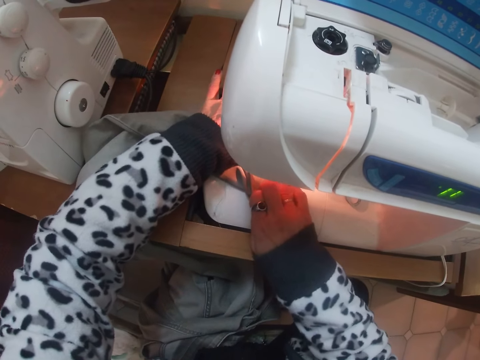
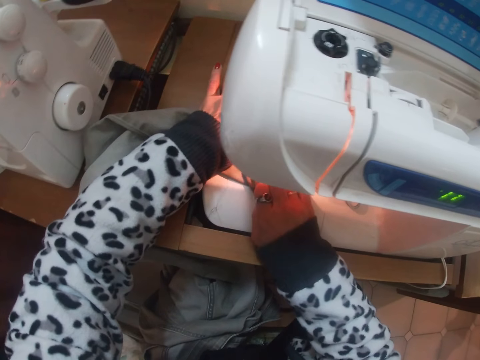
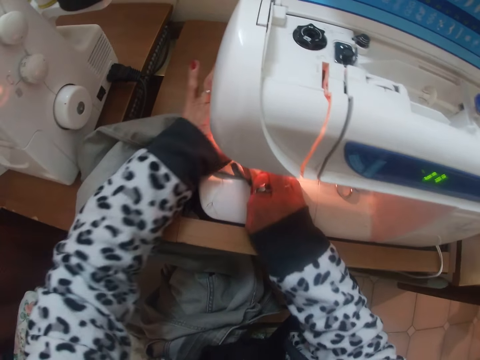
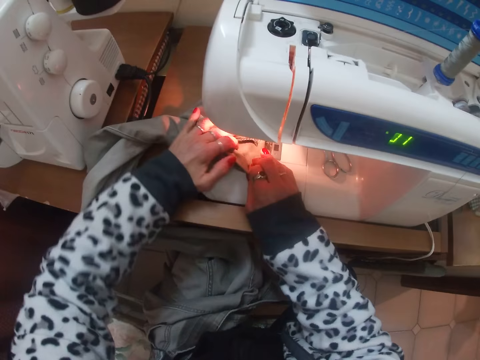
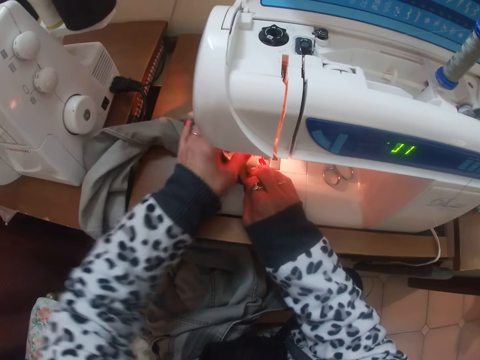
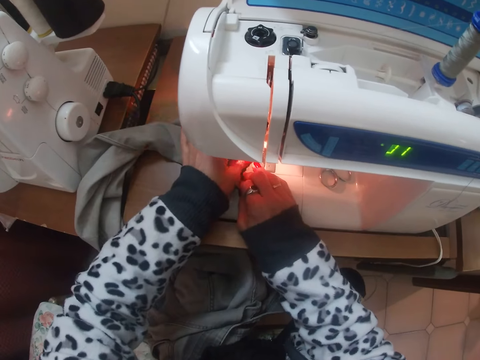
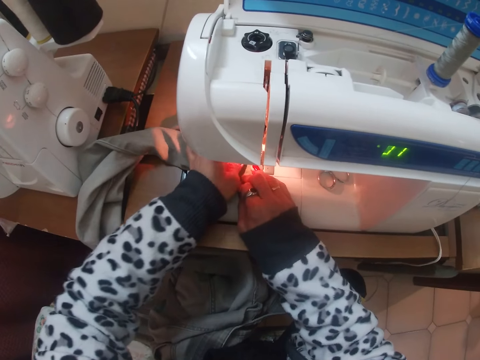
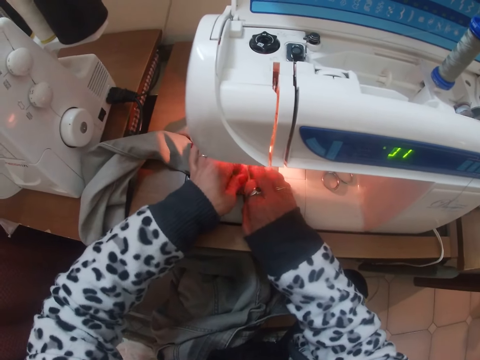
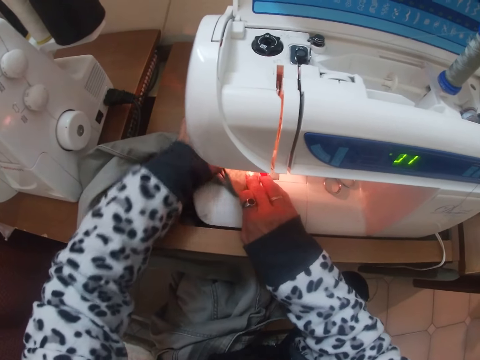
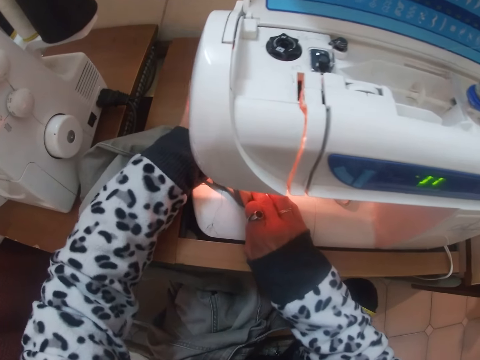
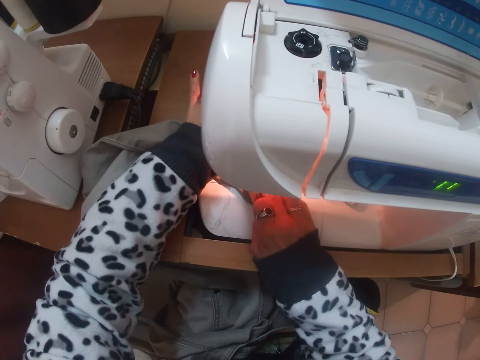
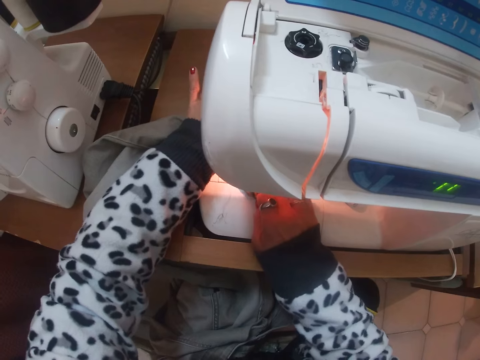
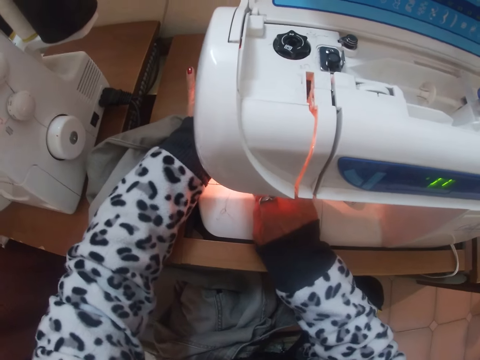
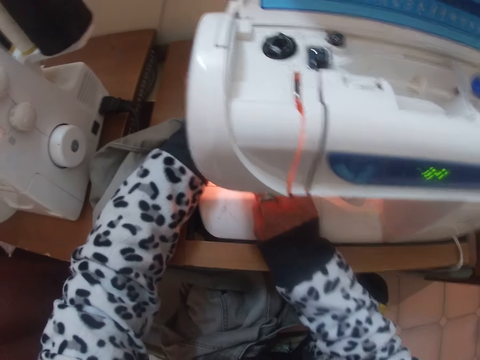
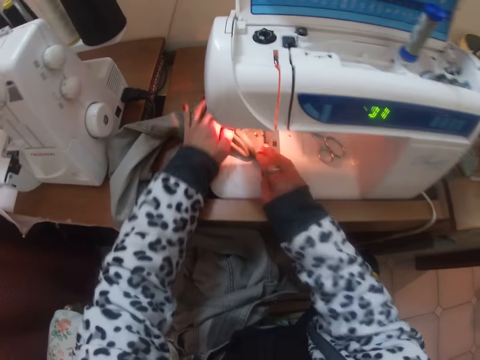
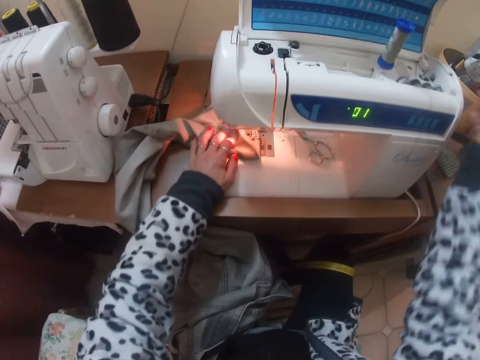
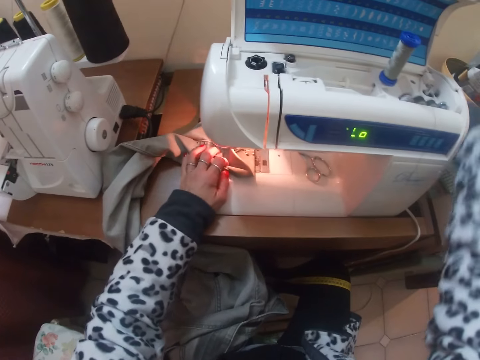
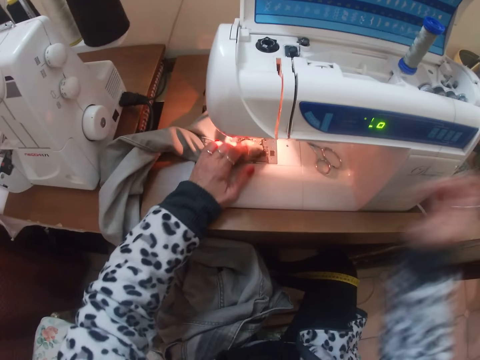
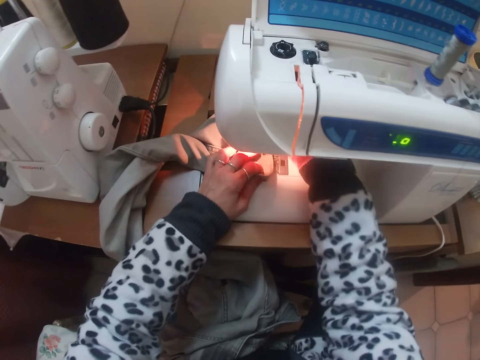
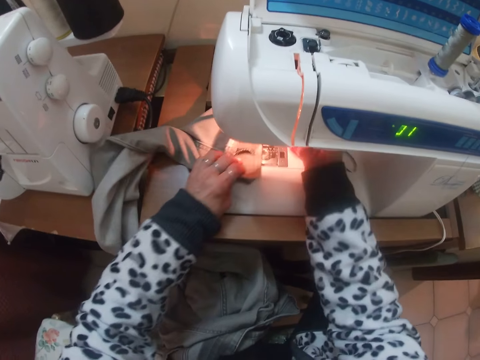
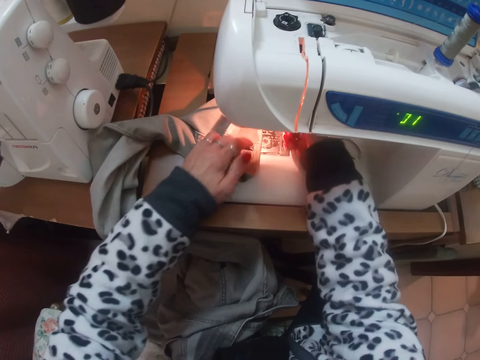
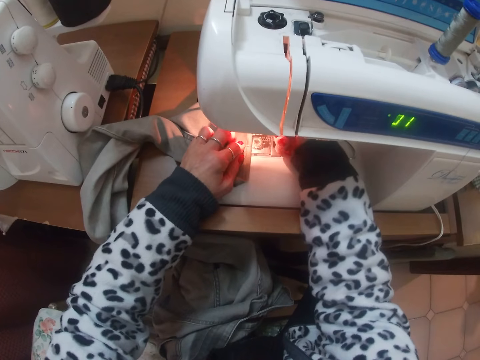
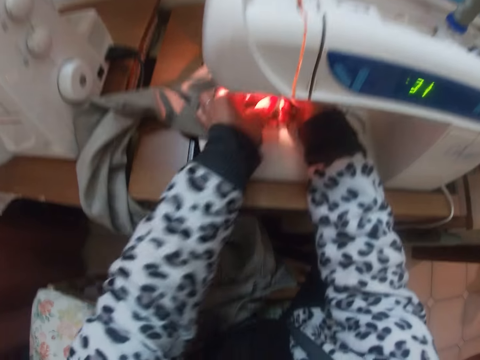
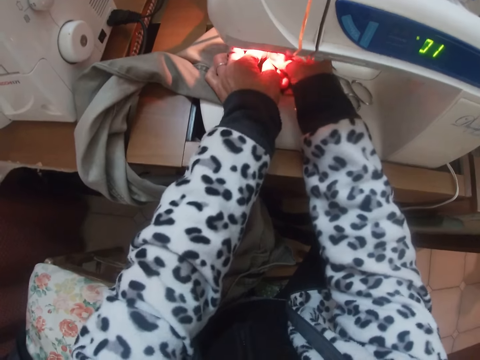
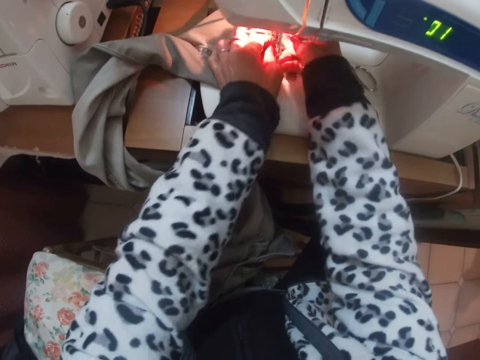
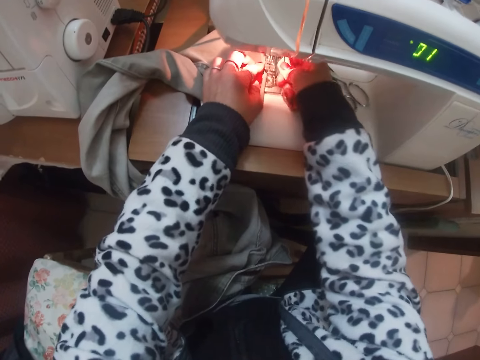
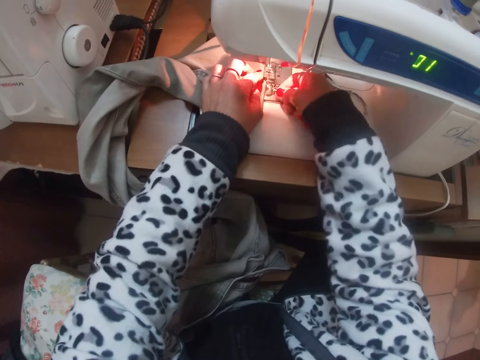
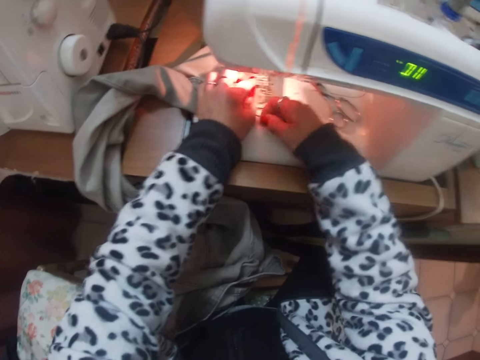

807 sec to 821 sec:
The camera wearer adjusts a trouser on the sewing machine. They sew the trouser on the sewing machine. They stop the sewing machine. They remove the sewing needle from the sewing machine.

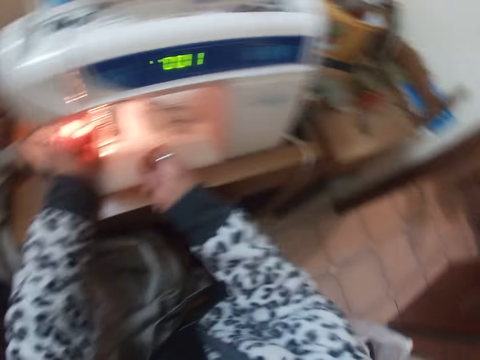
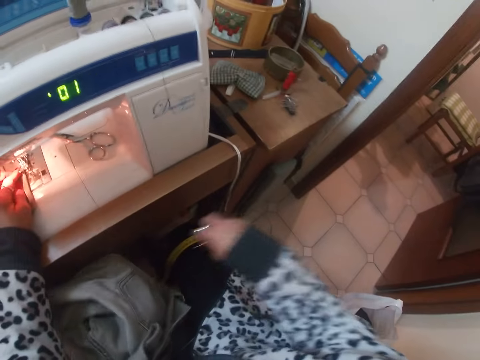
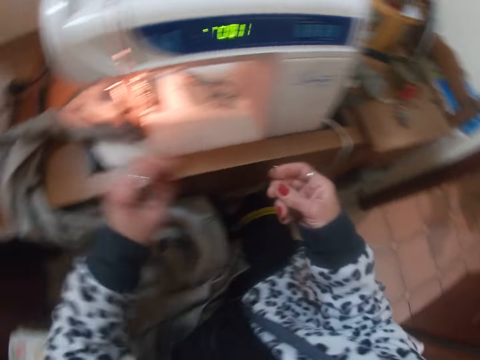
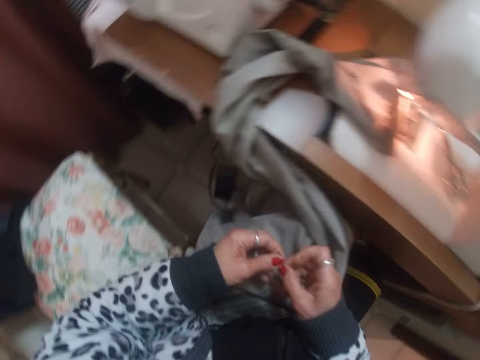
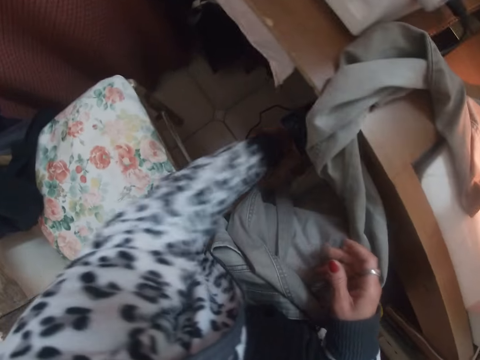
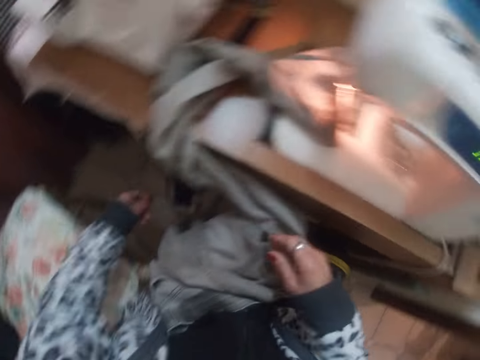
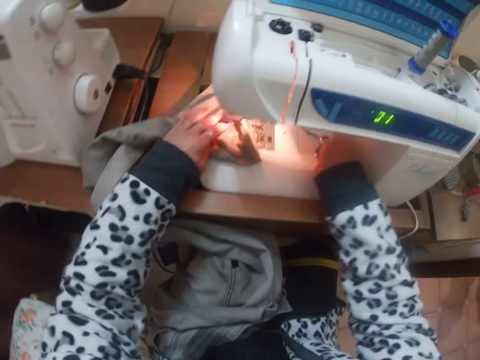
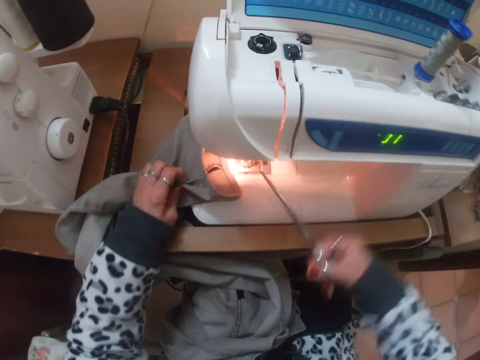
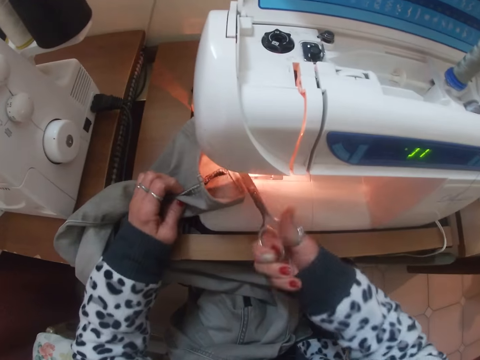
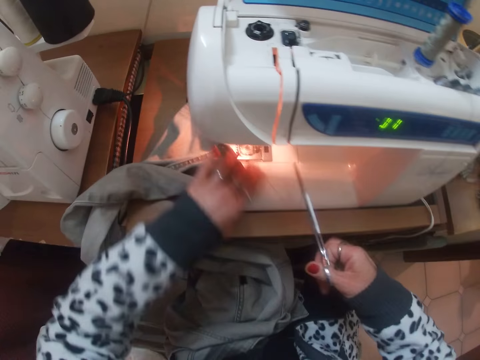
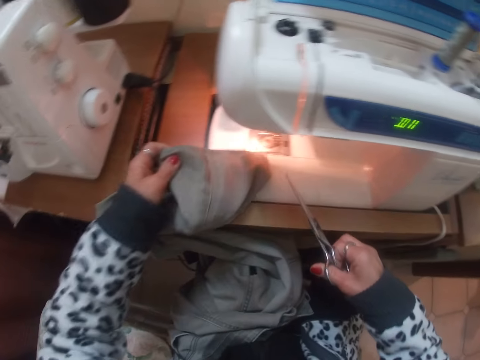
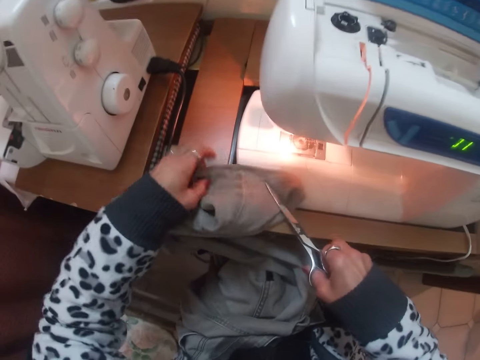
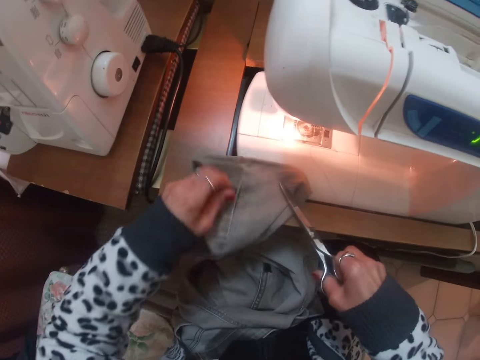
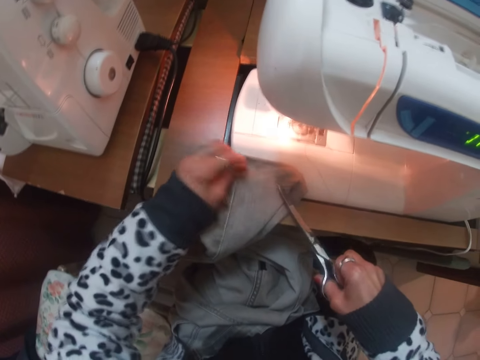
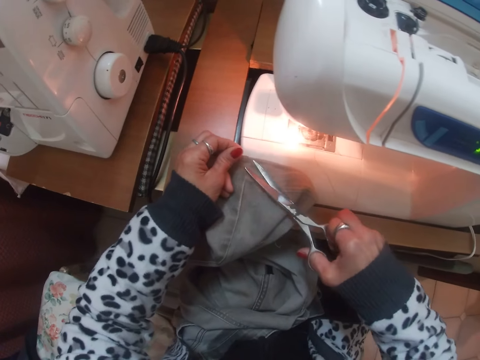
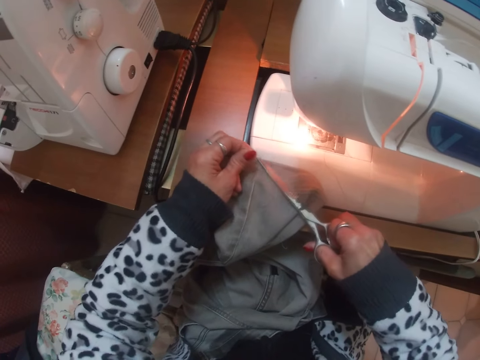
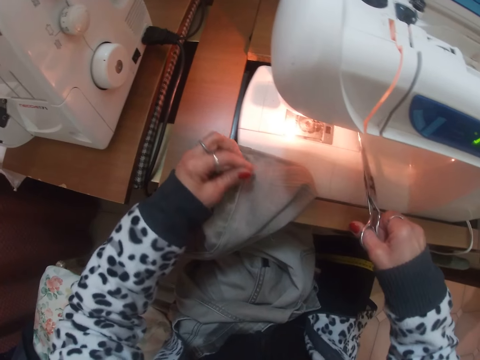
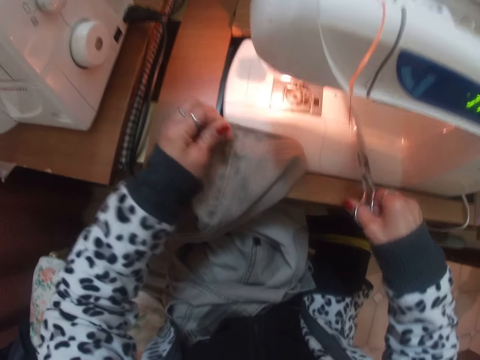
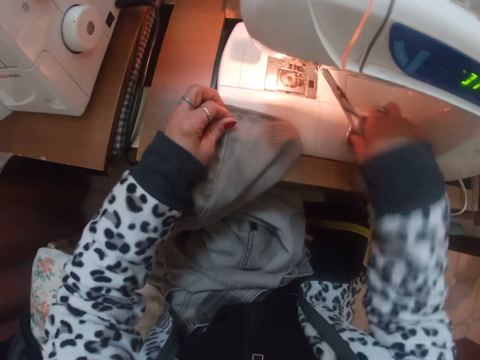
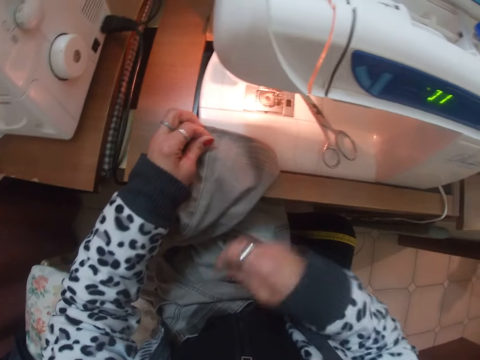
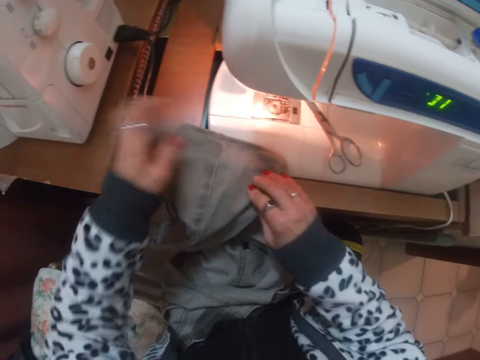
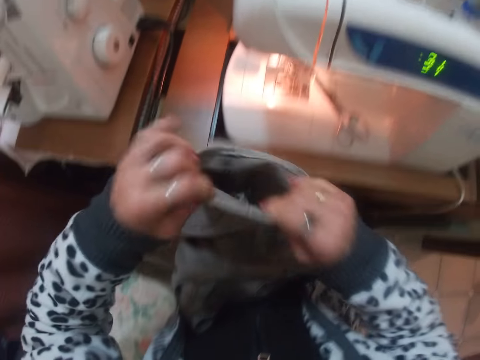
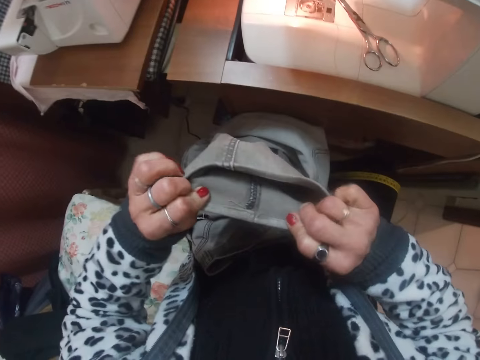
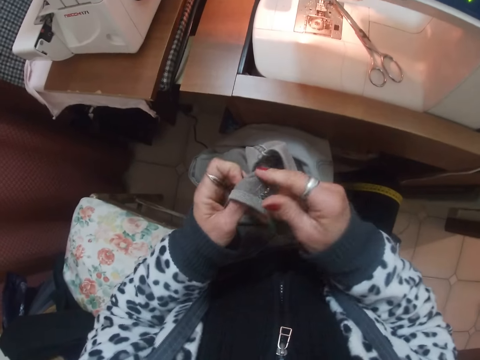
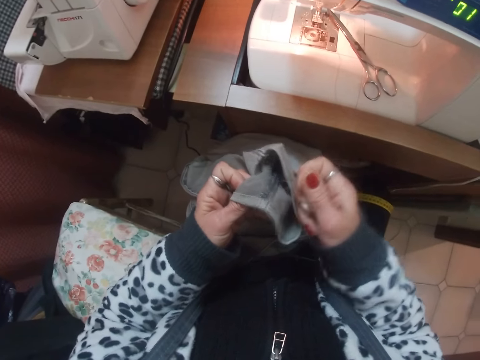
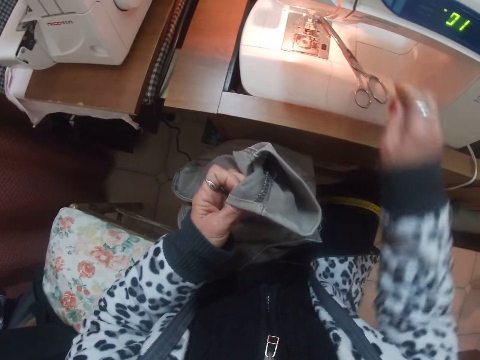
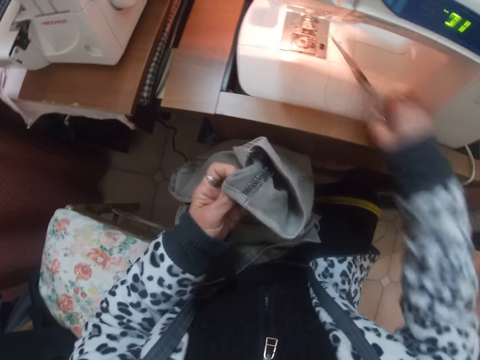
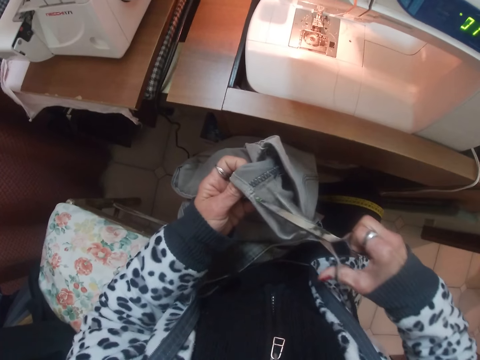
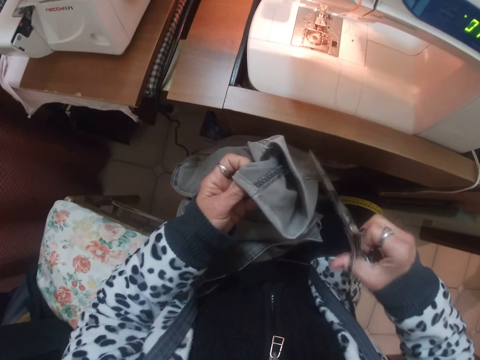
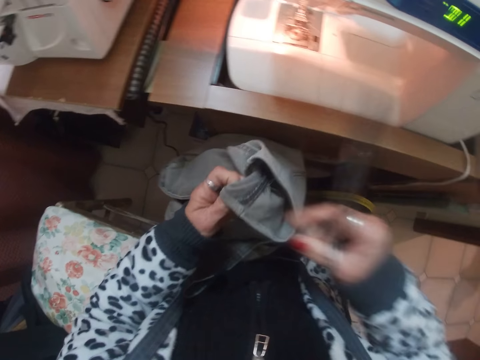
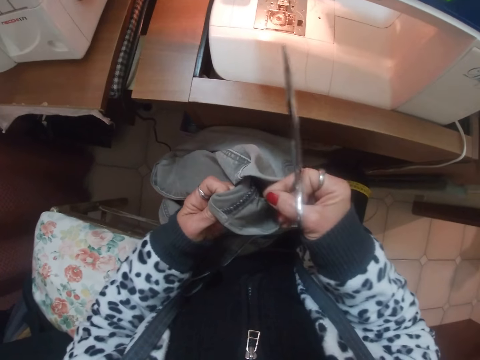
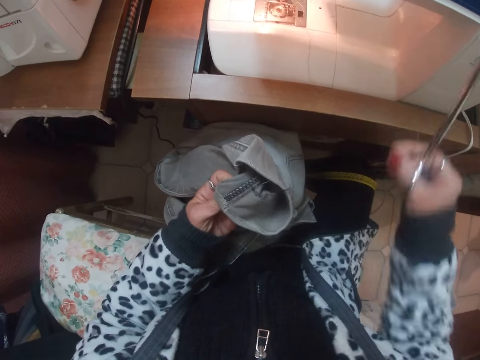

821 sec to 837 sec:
The camera wearer looks around the table. She passes the sewing needle from the right to the left hand. She throws the sewing needle under the sewing machine table. She picks up scissors. She holds a trouser with the left hand. She cuts a thread with the scissors. She turns the trouser. She pulls a thread on the trouser. She cuts a thread on the trouser with the scissors. She pulls threads on the trouser. She puts the scissors on the sewing machine. She pulls threads on the trouser. She lifts the trouser from the sewing machine. She looks at the trouser. She pulls out the thread from the trousers with her hand. She picks up the scissors. She cuts off the thread of the trousers with the scissors. She pulls a thread from the trouser.
